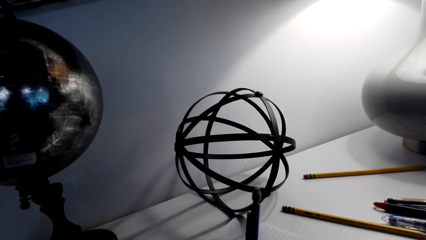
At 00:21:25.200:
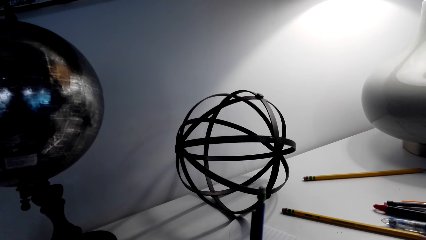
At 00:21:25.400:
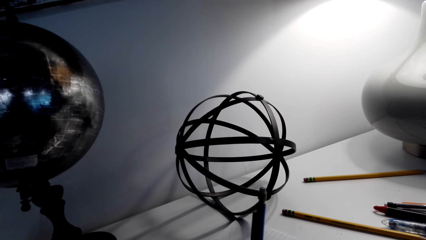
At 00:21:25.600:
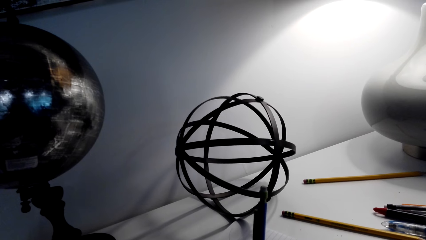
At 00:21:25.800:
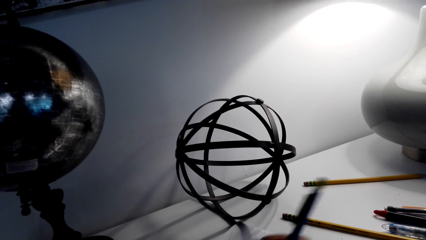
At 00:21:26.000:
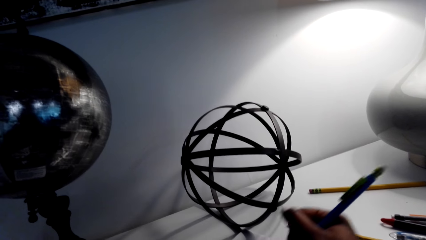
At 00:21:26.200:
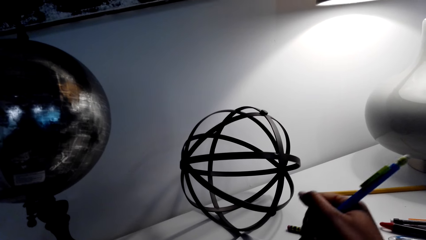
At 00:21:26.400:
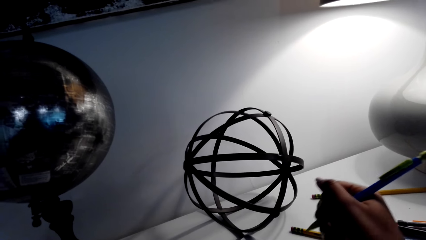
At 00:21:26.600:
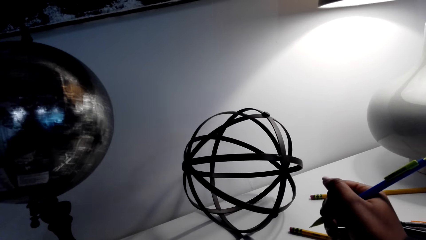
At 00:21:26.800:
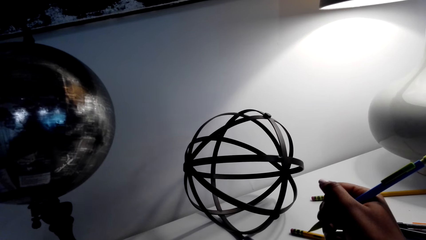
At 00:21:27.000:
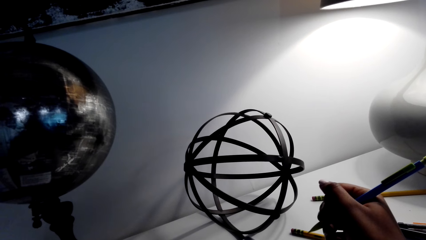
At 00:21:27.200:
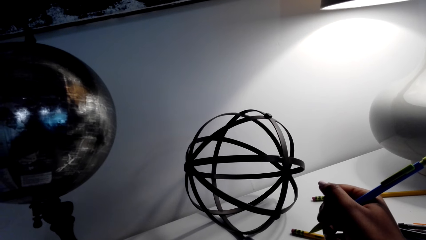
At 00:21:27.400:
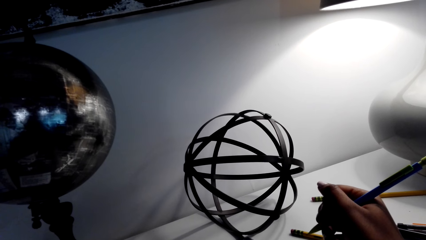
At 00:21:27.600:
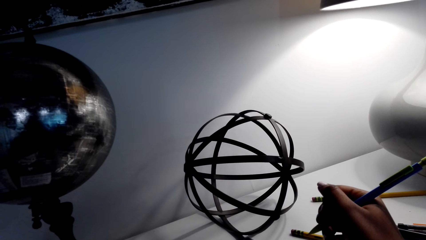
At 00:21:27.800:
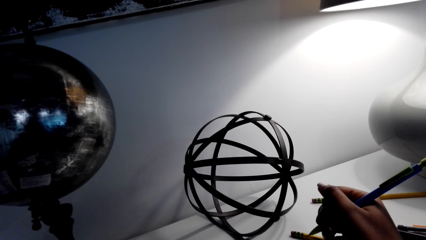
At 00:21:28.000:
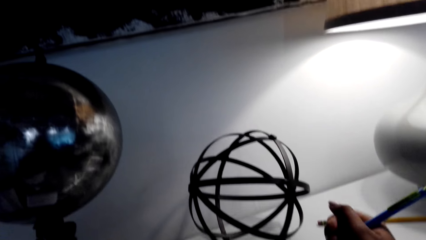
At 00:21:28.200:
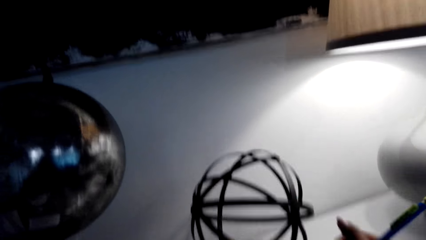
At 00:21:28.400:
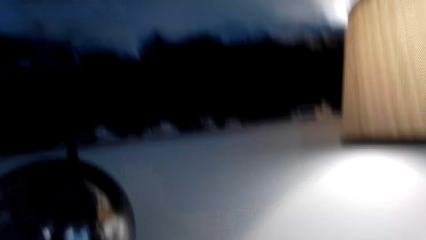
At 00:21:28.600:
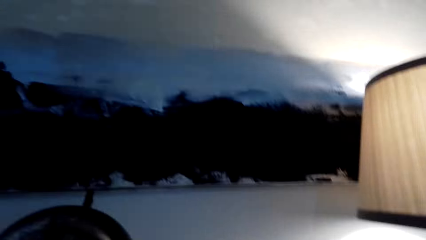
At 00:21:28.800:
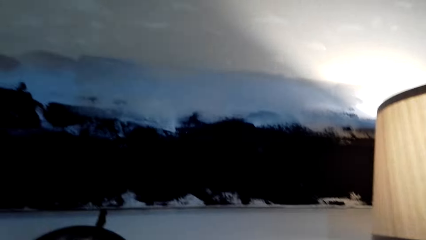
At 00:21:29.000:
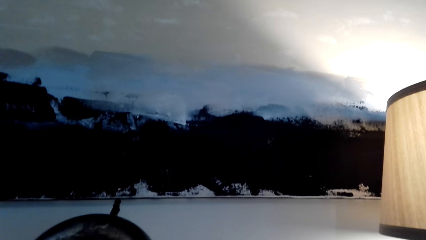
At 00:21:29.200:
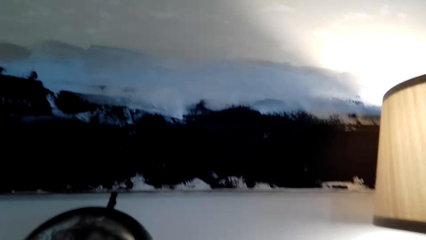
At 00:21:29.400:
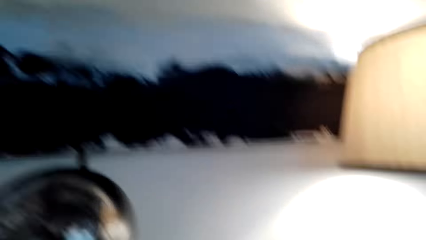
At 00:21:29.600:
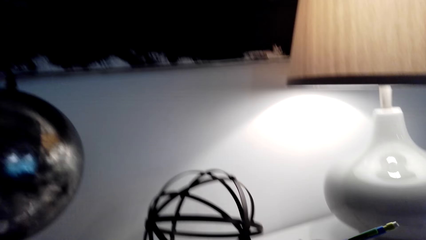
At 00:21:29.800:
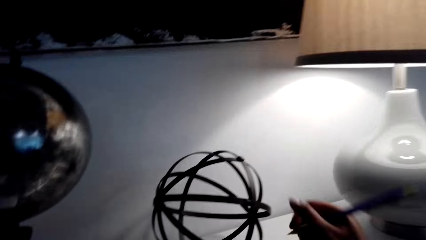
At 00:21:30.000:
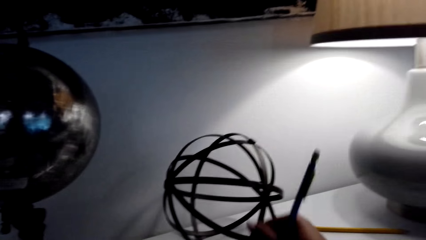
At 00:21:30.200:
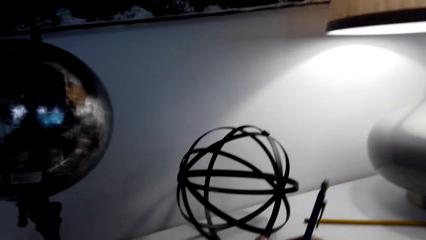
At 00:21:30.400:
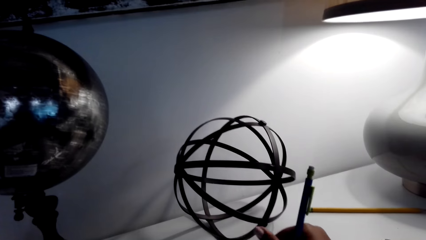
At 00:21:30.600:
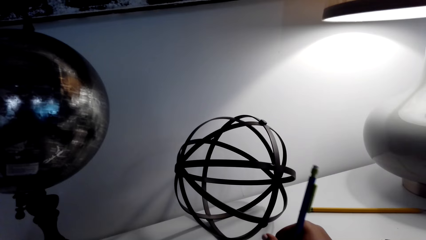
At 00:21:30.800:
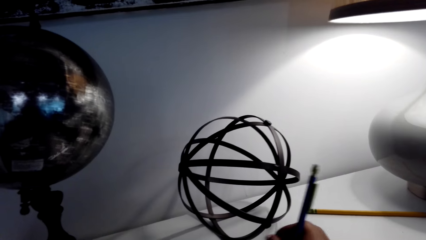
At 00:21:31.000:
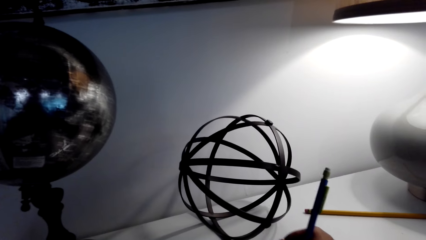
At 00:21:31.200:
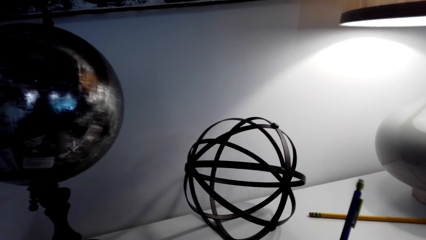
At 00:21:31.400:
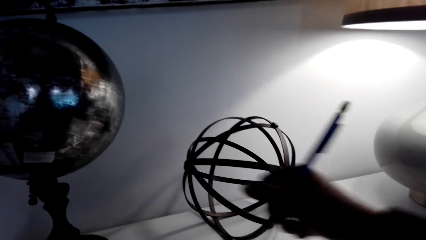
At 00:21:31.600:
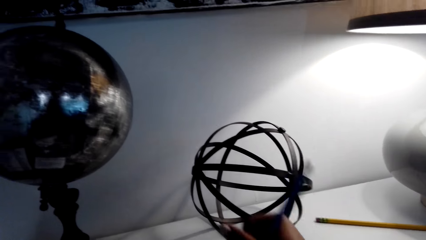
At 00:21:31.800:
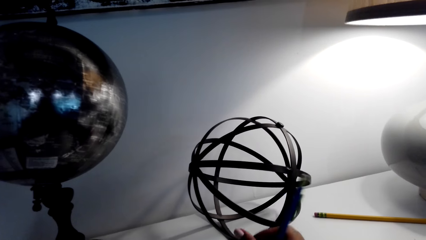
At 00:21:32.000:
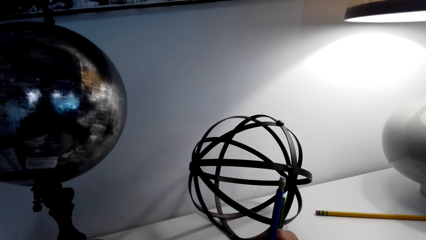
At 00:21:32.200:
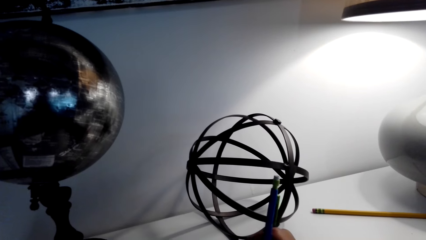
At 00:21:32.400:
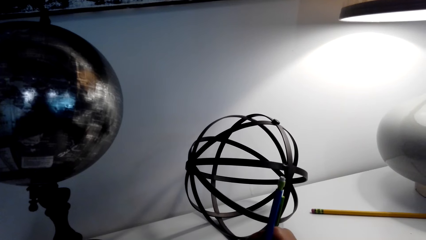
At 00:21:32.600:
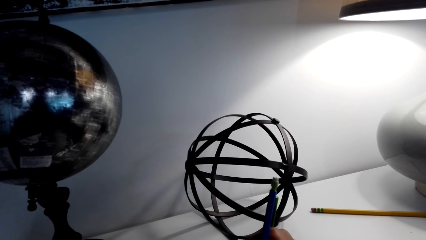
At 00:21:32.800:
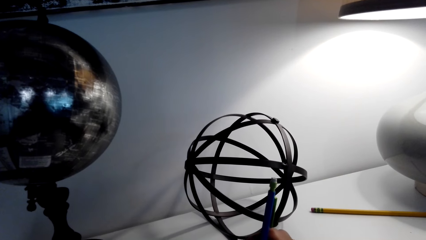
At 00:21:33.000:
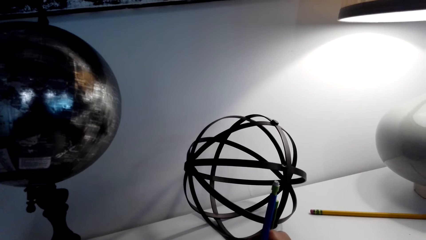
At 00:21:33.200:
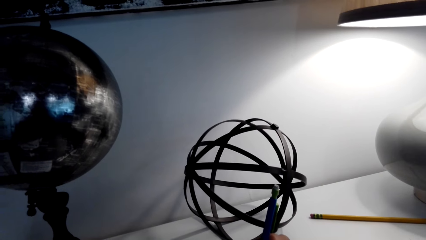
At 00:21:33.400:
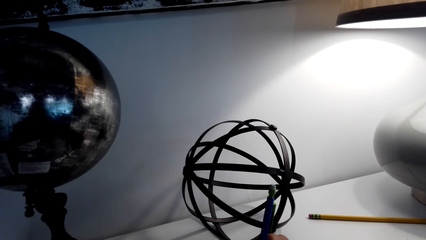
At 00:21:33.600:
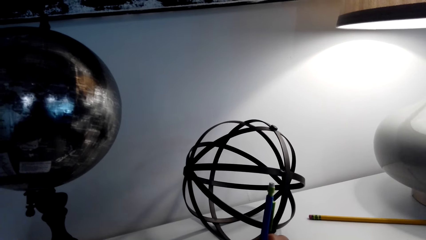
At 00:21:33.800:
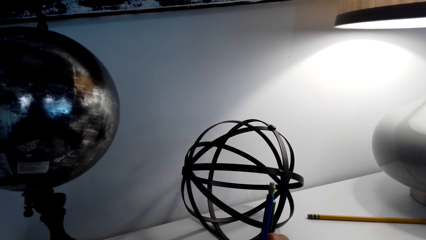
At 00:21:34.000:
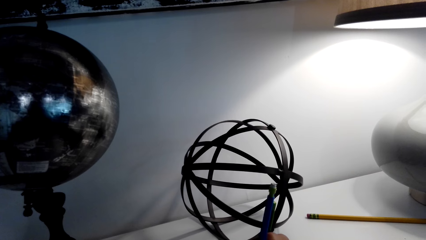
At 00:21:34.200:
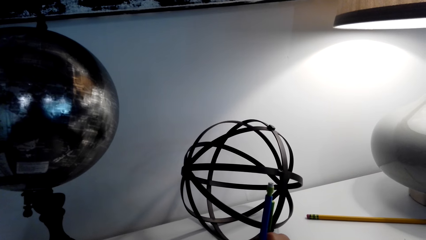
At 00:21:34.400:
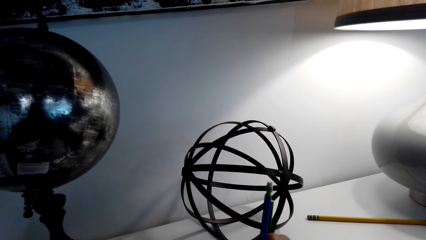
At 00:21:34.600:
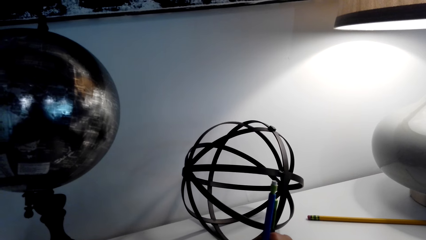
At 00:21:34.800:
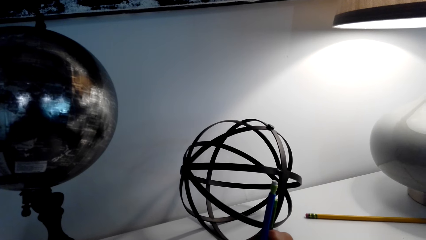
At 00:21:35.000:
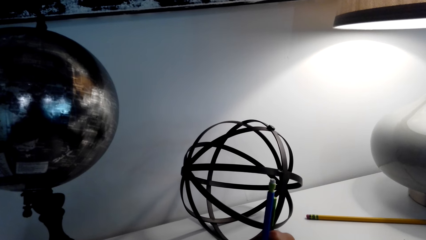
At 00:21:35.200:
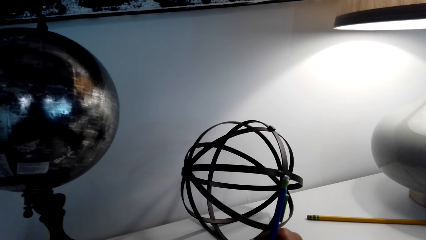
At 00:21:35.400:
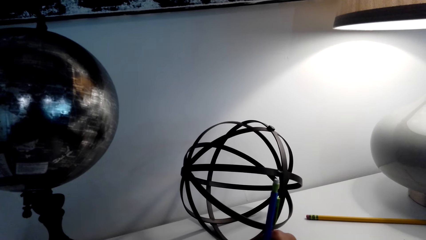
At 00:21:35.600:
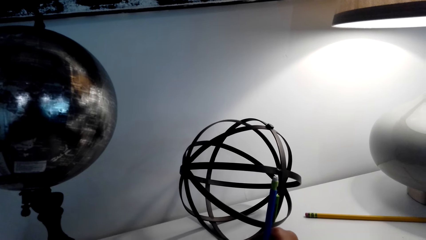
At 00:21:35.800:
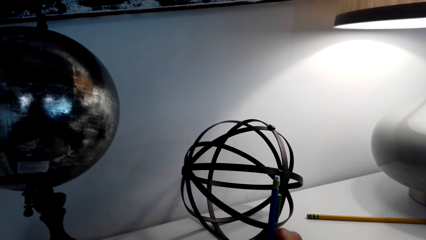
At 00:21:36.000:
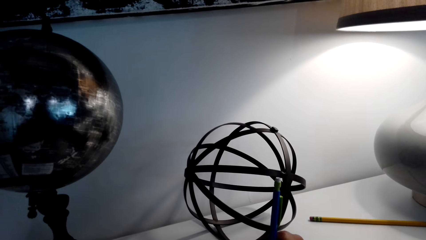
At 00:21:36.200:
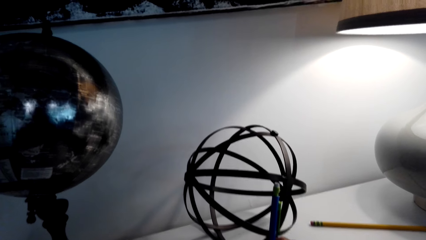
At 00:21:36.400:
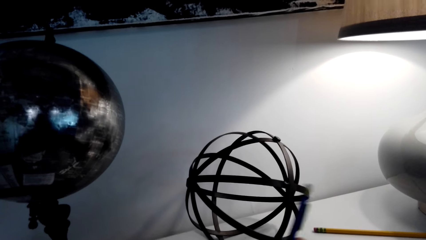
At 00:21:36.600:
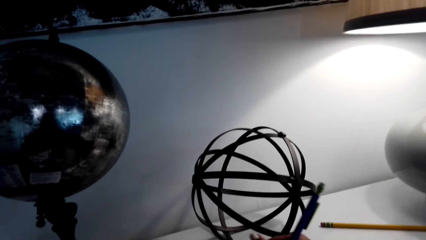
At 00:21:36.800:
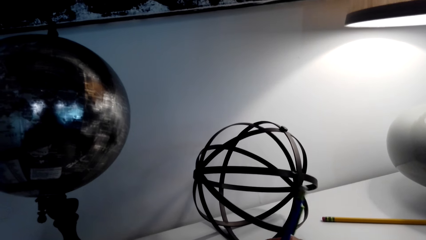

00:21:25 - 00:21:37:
The camera wearer looks around the house. She writes on a book with a pen. She moves her hand.

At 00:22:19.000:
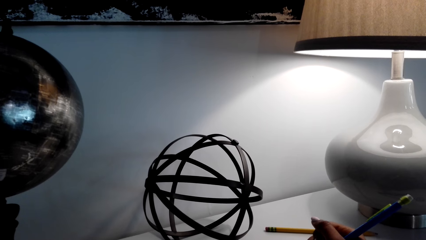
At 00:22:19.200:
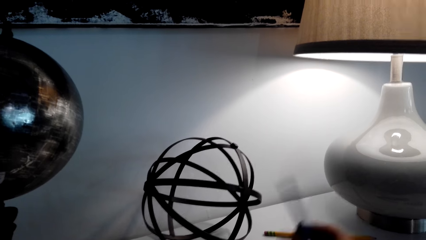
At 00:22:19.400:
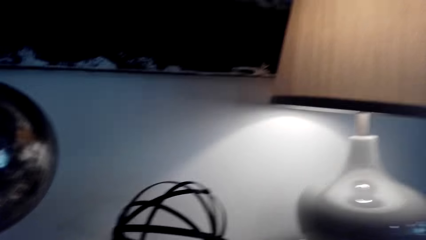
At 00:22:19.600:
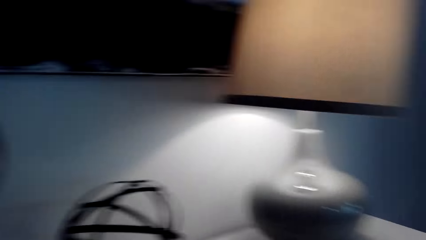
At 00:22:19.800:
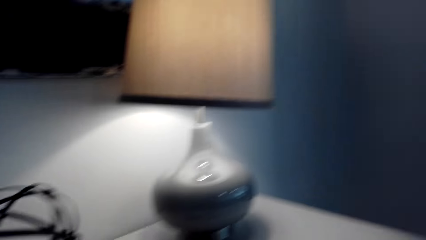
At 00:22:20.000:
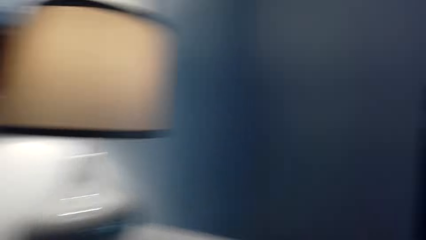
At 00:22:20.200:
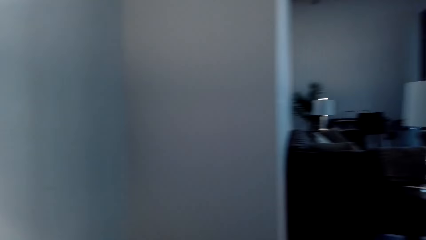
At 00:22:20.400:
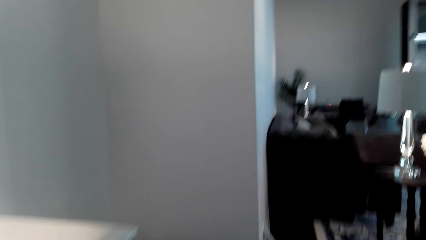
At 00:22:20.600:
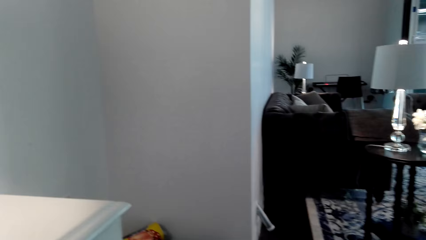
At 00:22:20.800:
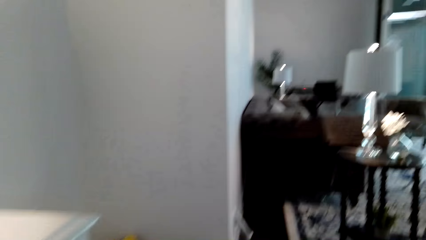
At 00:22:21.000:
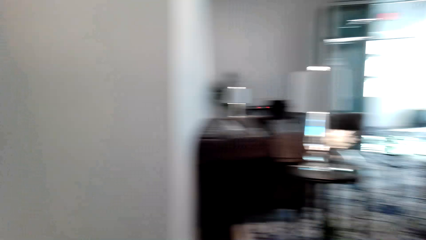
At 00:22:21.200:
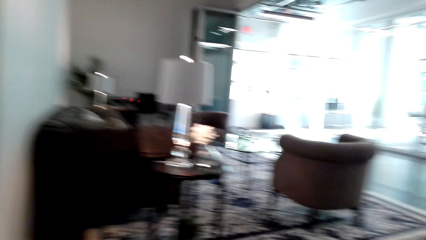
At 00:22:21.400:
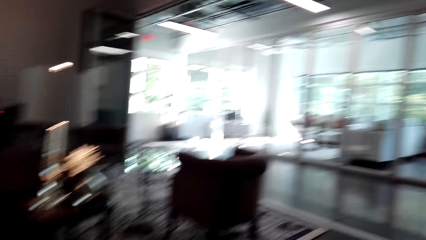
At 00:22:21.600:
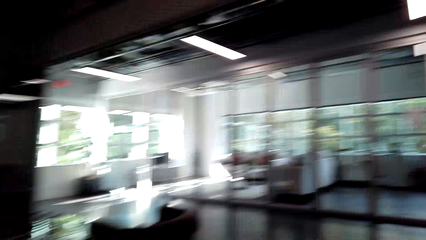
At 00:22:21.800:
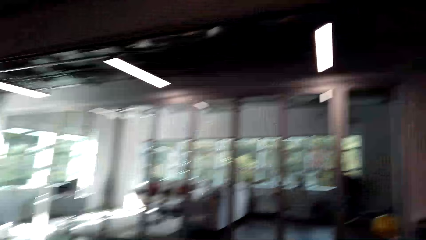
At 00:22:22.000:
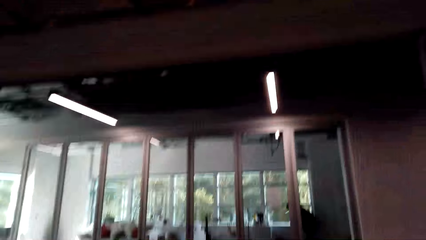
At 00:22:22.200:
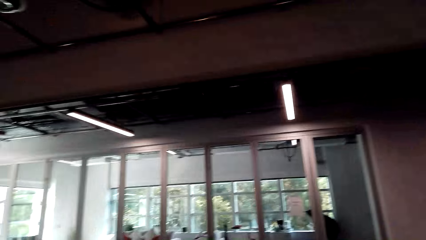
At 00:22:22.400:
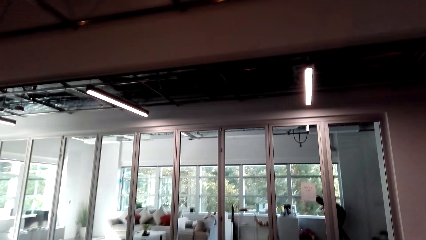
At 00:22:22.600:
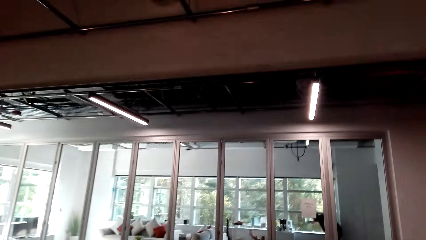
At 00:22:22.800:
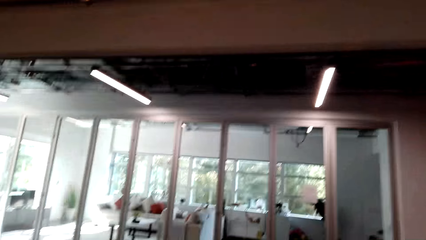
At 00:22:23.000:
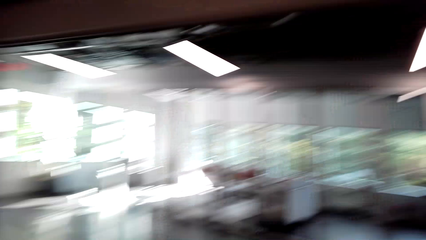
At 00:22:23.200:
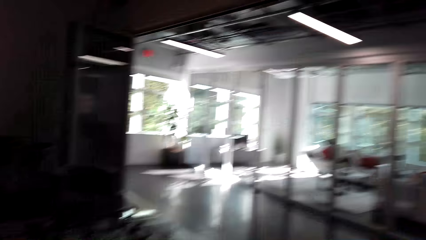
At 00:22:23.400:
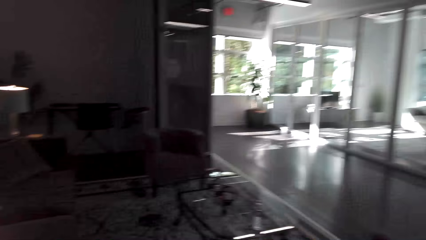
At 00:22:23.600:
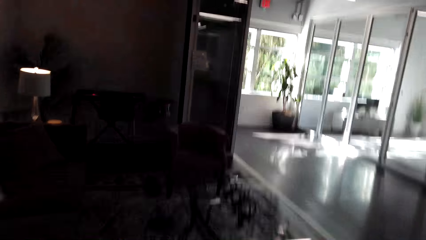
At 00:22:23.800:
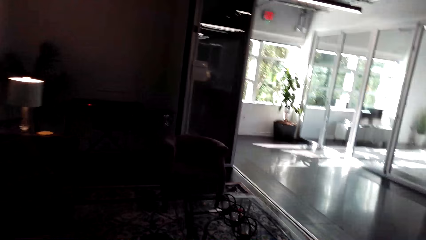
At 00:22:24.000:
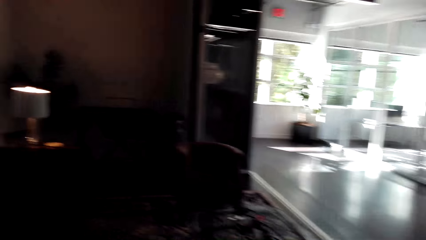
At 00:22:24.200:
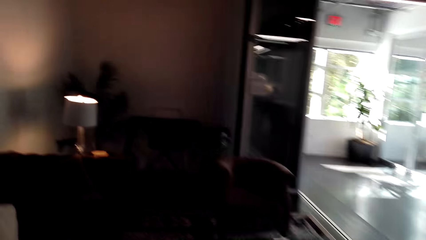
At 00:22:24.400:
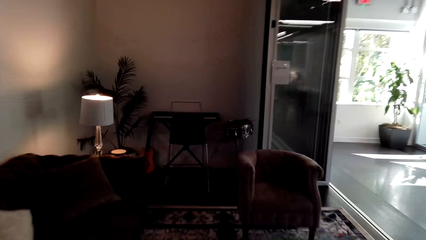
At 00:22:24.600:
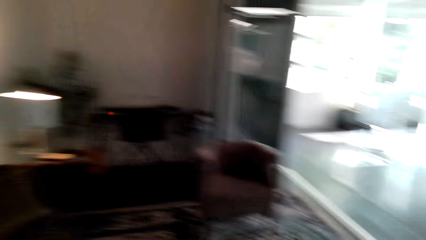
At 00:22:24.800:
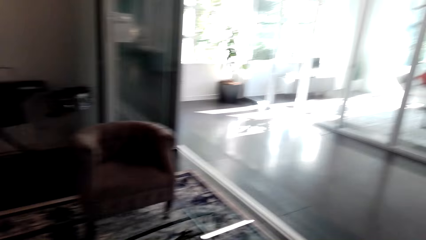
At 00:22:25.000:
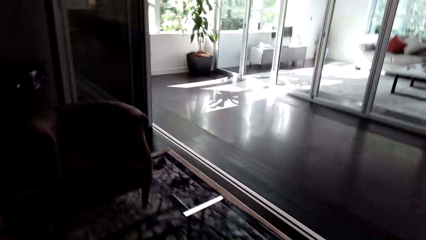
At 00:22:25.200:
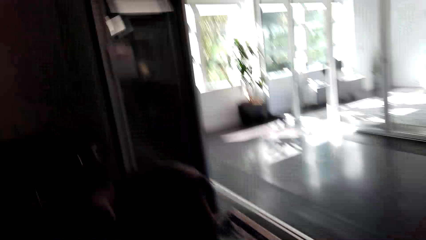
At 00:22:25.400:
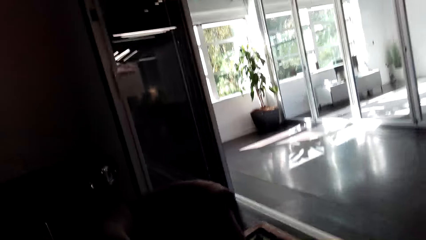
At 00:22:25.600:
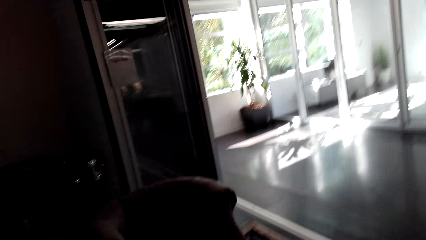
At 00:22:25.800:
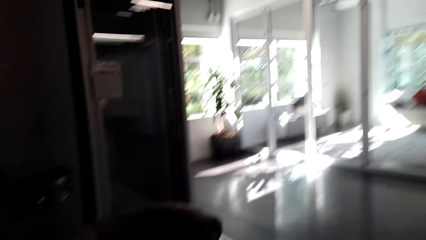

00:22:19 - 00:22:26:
The camera wearer puts down her pen. They look around the house, stand up, and walk around the house.
